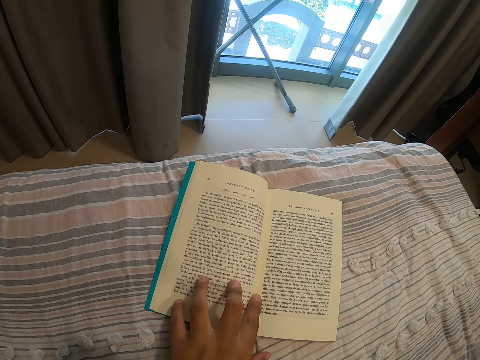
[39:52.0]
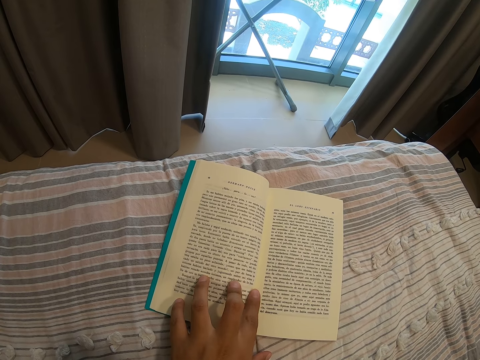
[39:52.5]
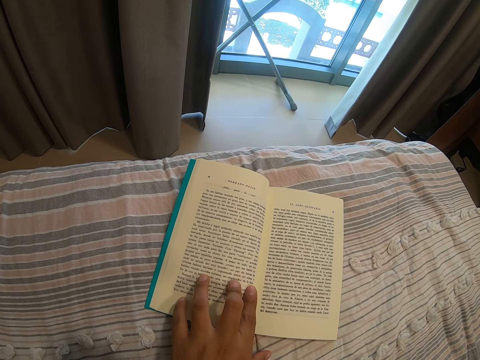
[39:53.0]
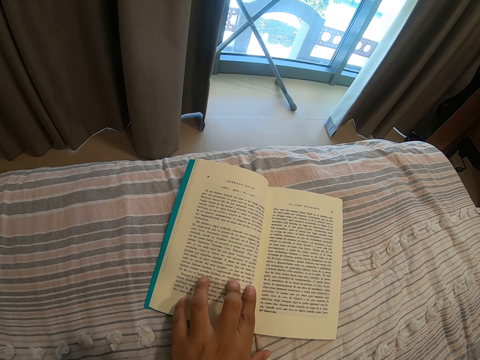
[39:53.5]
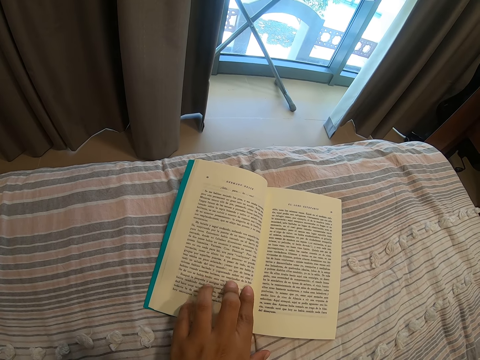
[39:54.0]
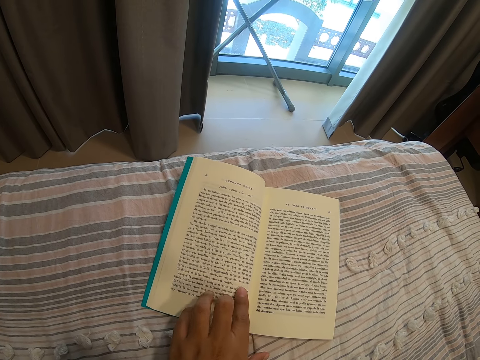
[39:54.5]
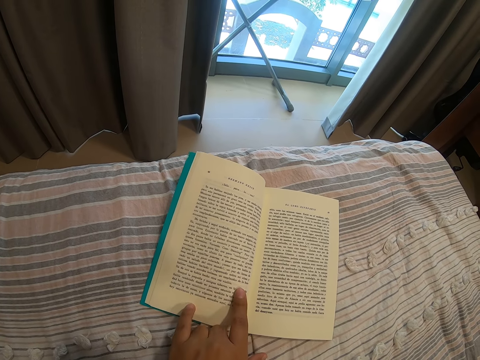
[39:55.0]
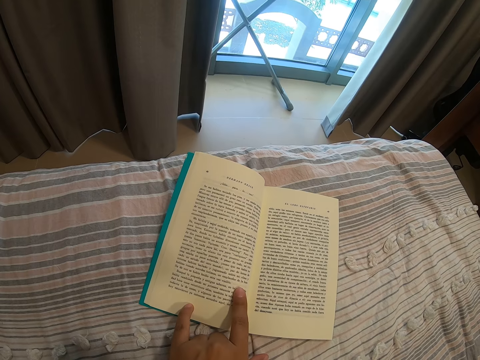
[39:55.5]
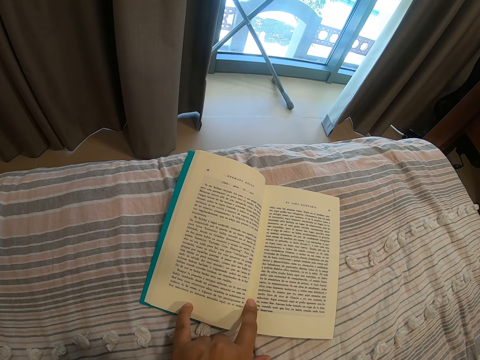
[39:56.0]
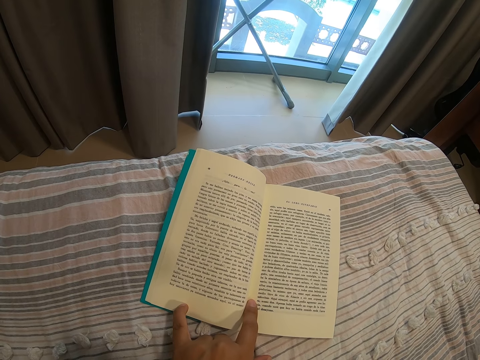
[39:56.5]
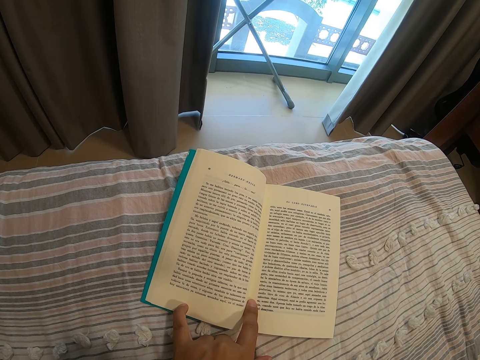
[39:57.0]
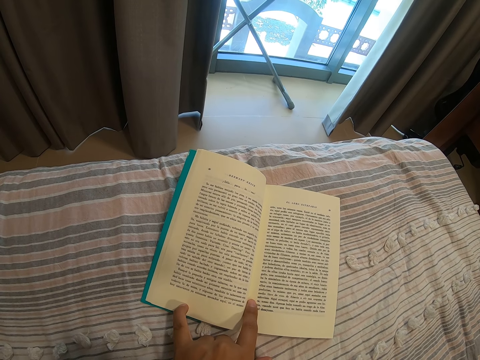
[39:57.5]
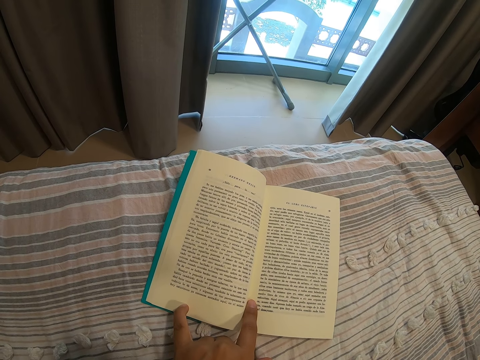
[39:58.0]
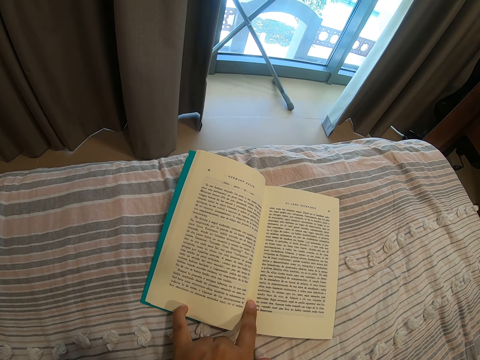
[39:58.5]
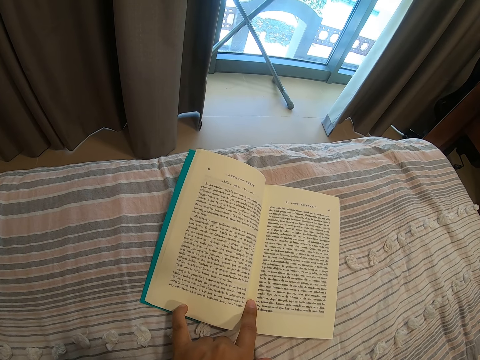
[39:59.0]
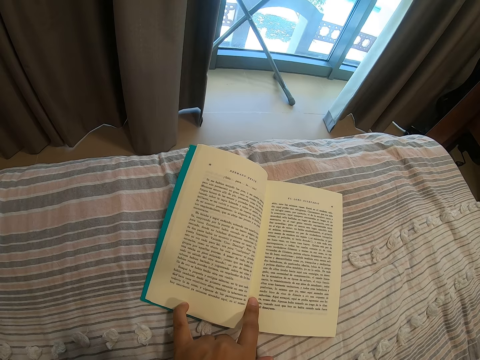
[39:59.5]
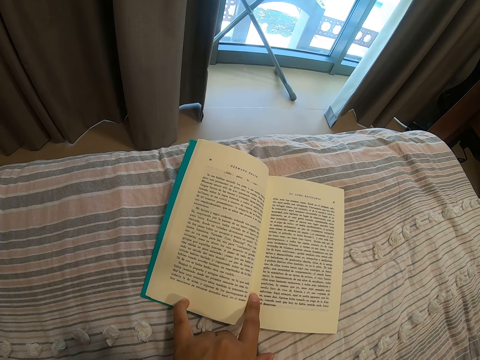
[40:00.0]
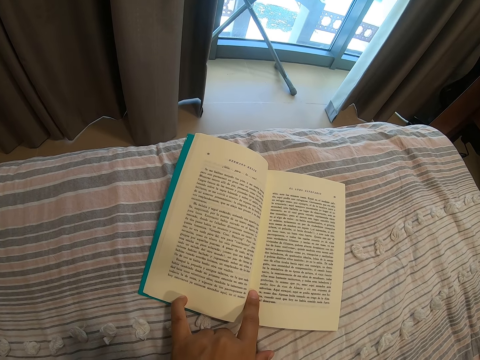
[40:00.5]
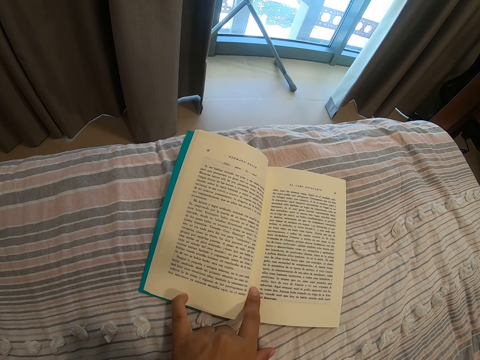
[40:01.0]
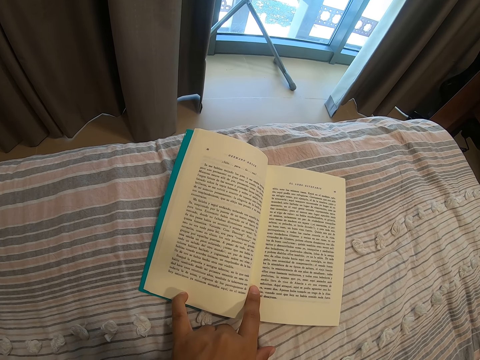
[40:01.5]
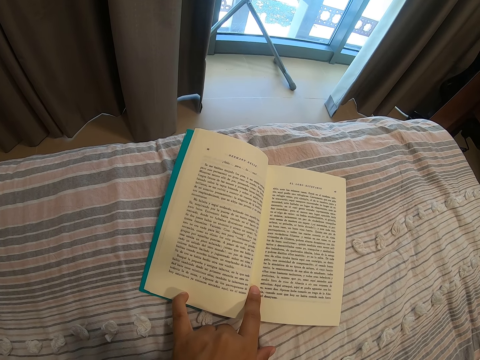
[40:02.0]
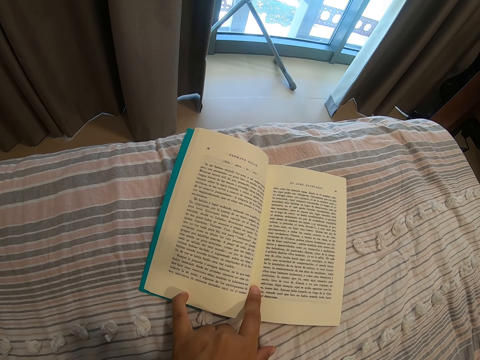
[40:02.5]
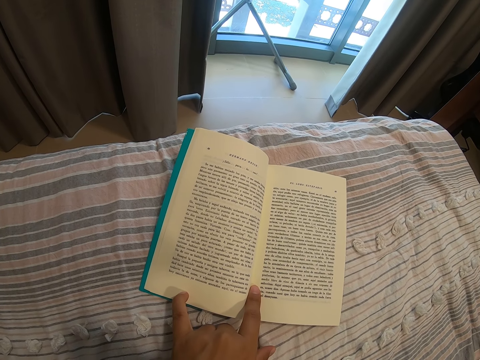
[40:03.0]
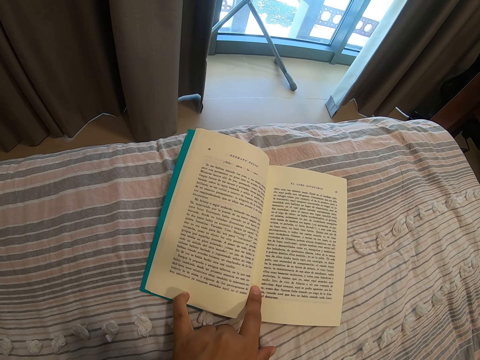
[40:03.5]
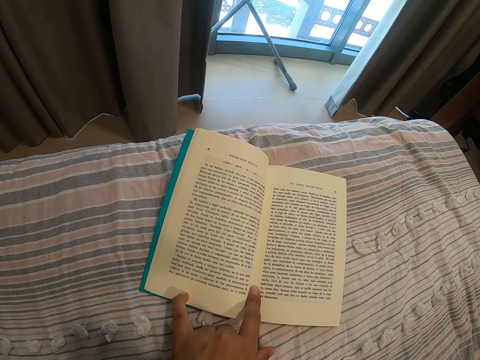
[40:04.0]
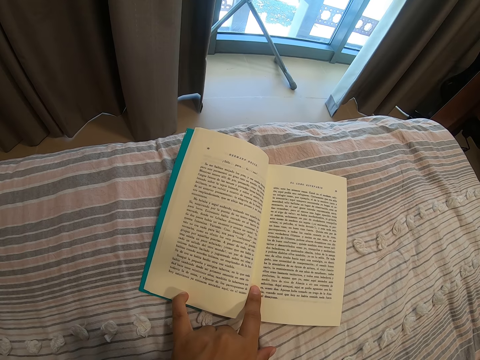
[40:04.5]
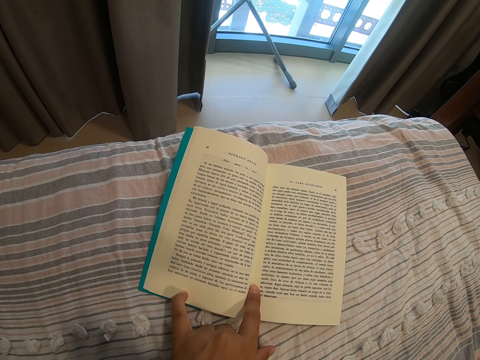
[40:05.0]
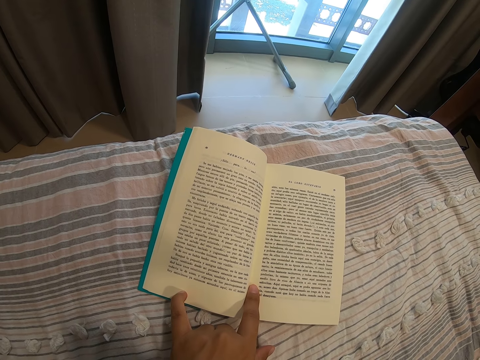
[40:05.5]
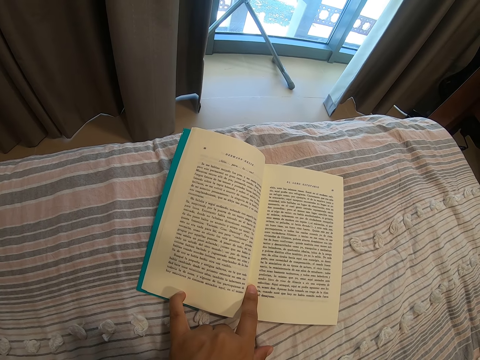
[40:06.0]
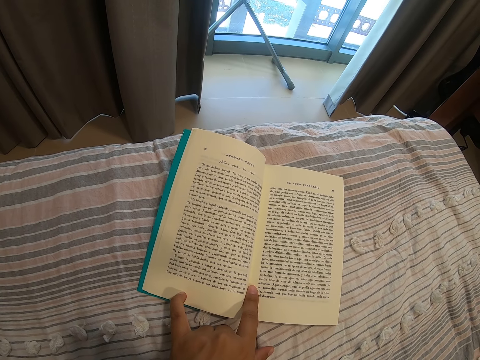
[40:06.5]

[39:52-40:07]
The camera wearer moves fingers around the book page. She removes two fingers from the book page. She touches the book page with two fingers. She reads the book. She holds the book with her fingers.

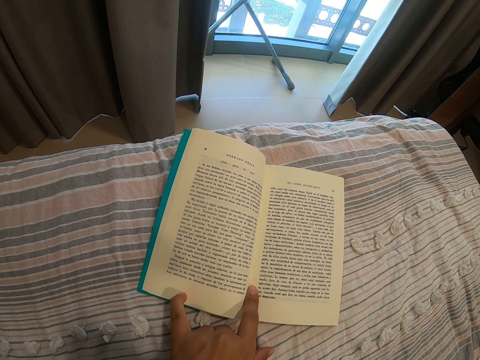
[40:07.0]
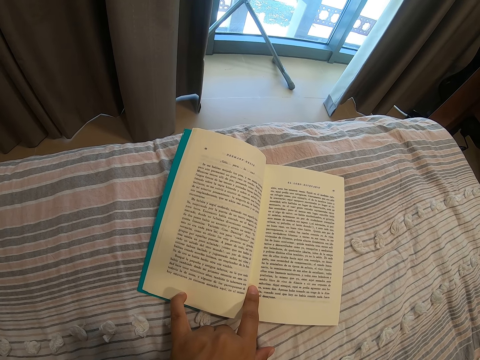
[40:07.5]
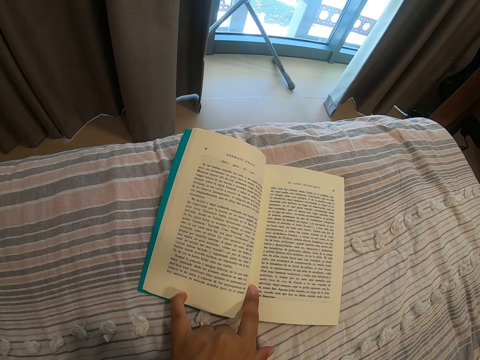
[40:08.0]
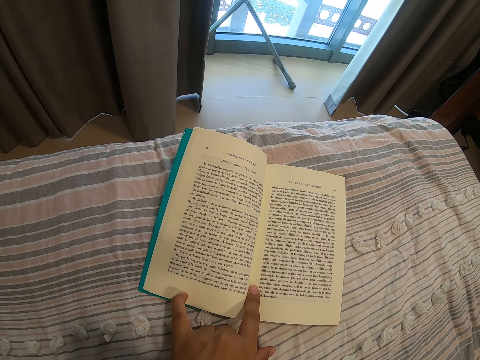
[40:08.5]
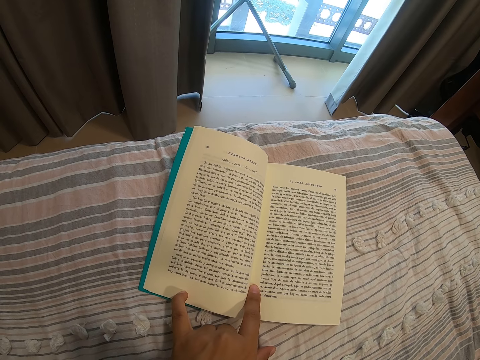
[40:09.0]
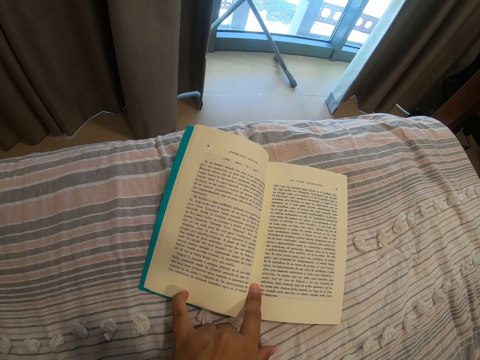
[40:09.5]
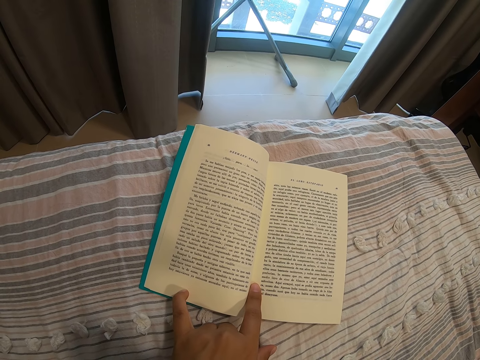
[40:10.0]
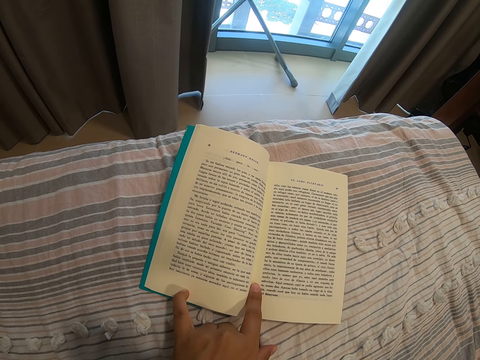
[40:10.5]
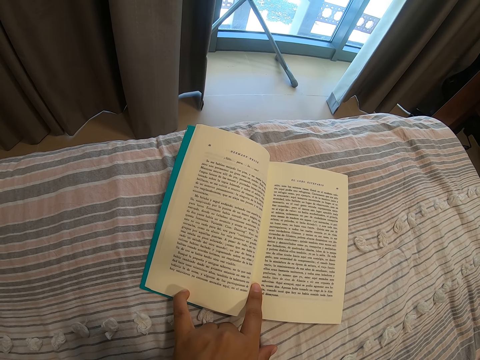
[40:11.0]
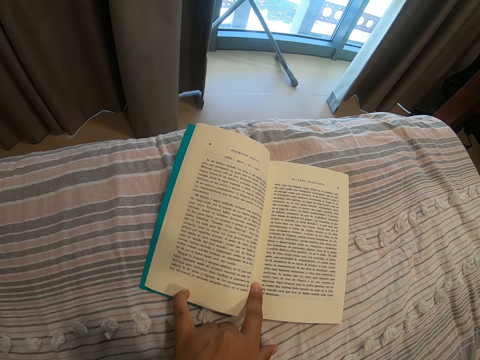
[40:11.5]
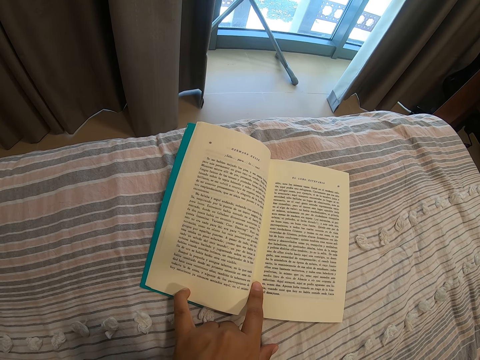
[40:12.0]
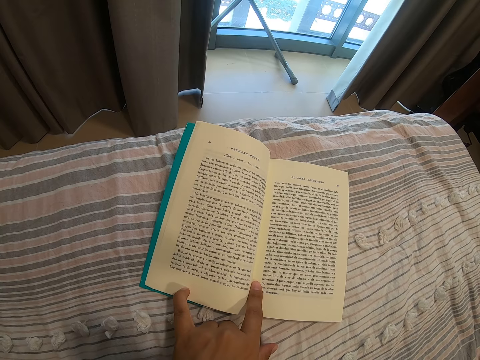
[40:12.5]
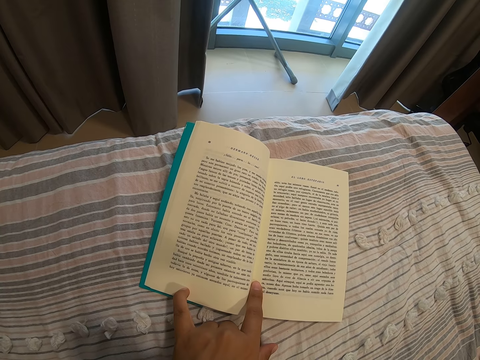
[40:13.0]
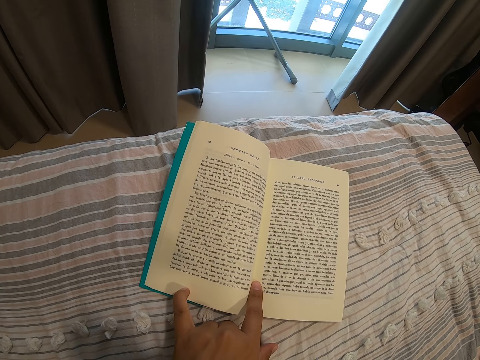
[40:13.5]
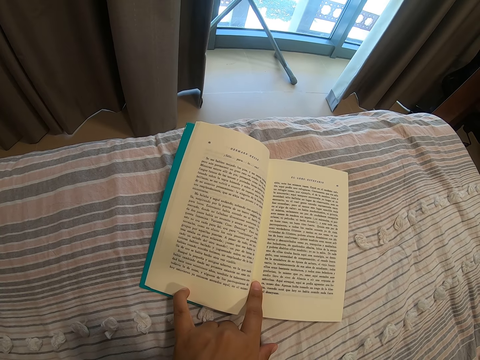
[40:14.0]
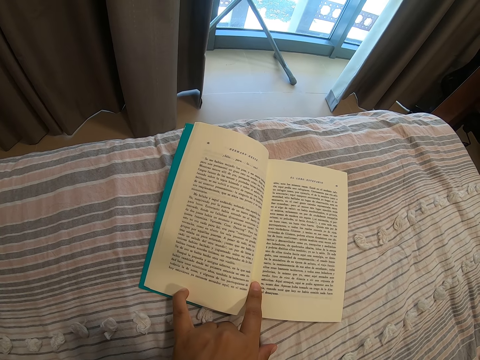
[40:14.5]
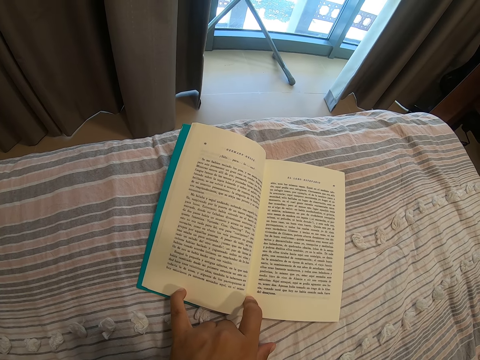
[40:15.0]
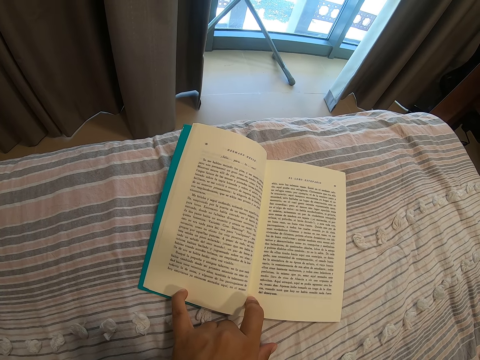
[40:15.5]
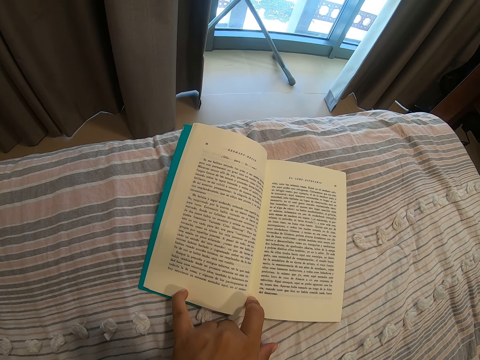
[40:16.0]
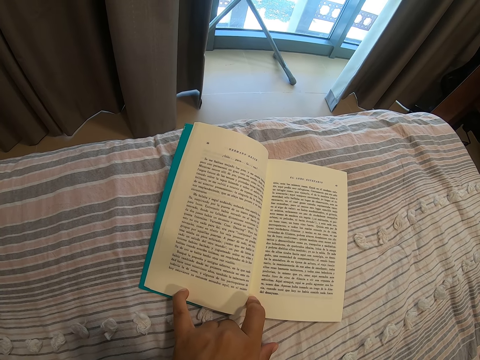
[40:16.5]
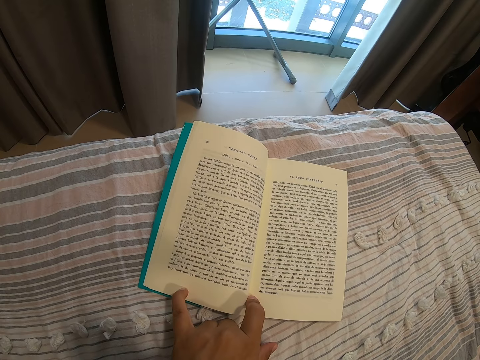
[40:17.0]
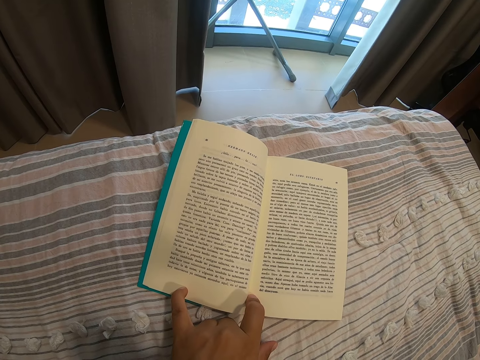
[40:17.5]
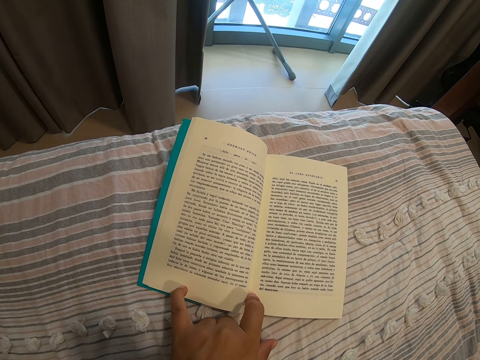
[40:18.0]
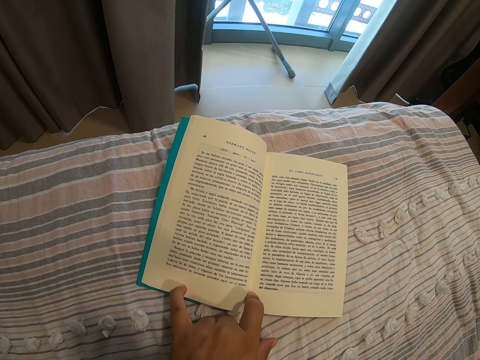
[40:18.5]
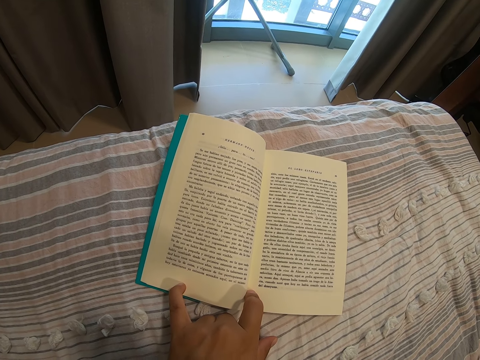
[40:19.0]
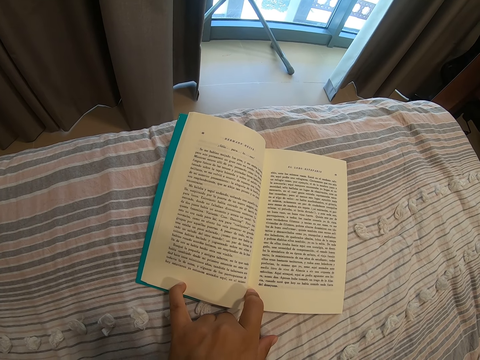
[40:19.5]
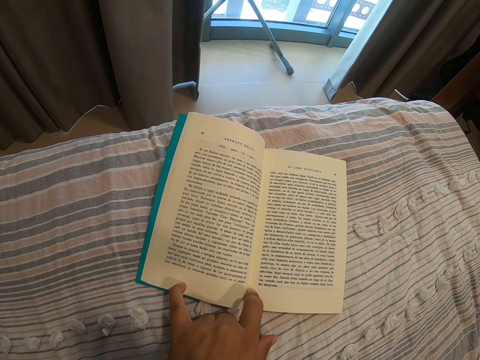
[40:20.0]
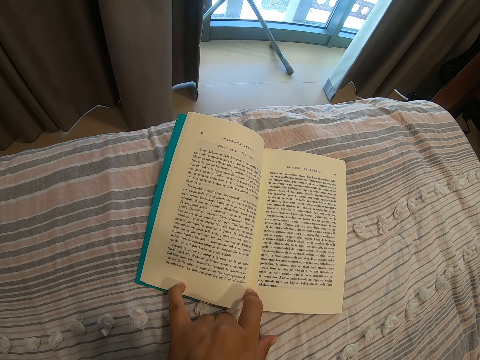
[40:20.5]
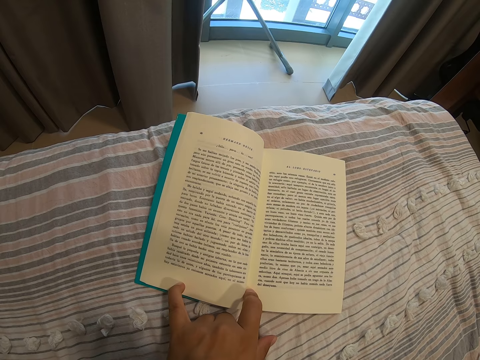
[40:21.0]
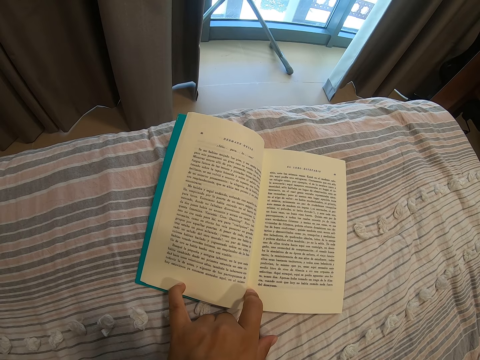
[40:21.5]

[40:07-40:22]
The camera wearer moves a finger around the book page. They read the book.
